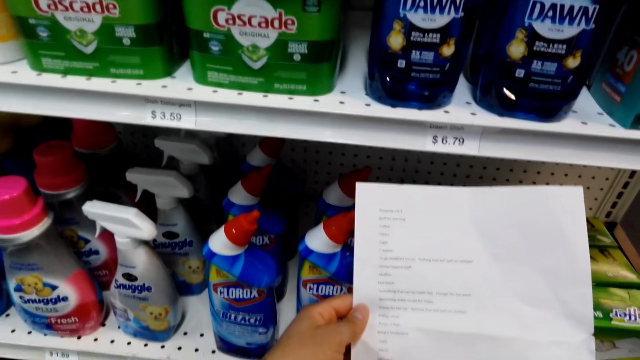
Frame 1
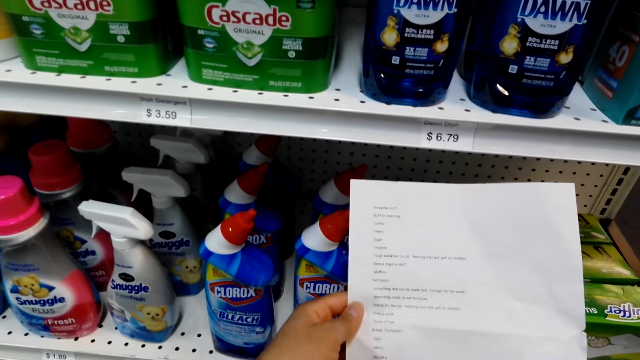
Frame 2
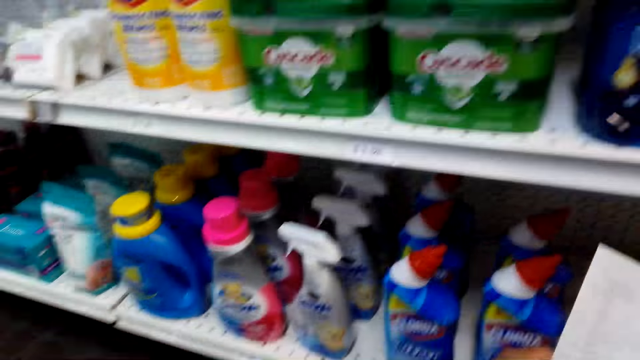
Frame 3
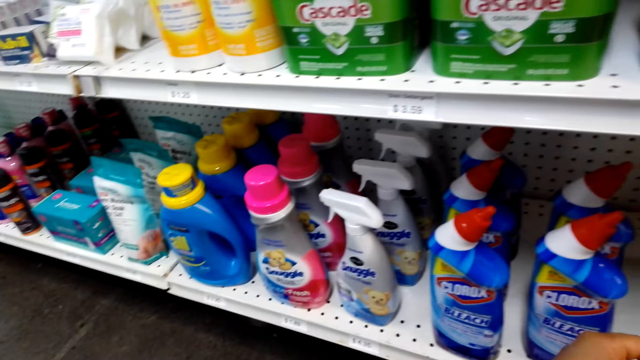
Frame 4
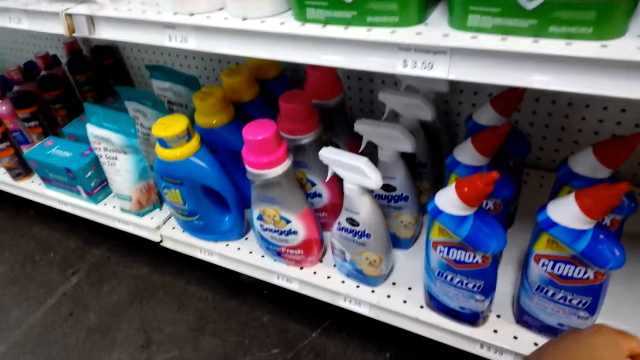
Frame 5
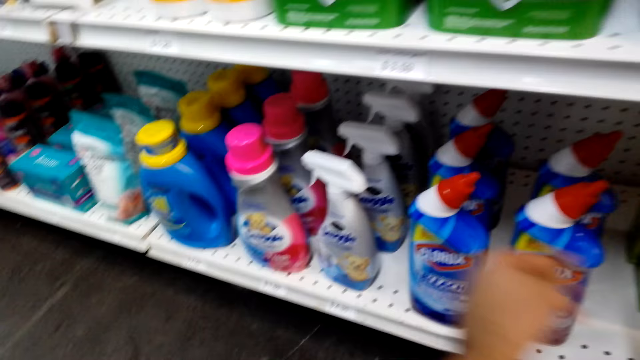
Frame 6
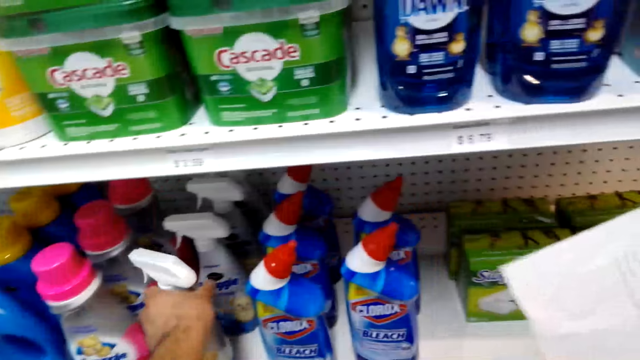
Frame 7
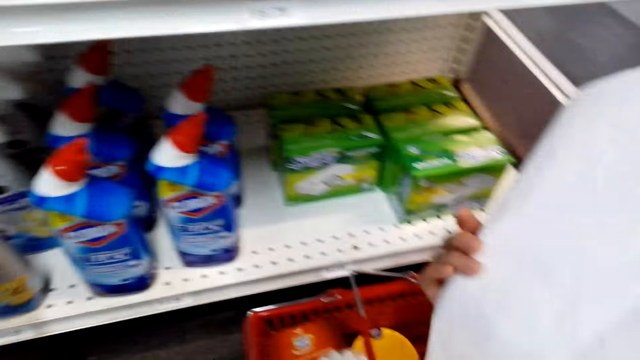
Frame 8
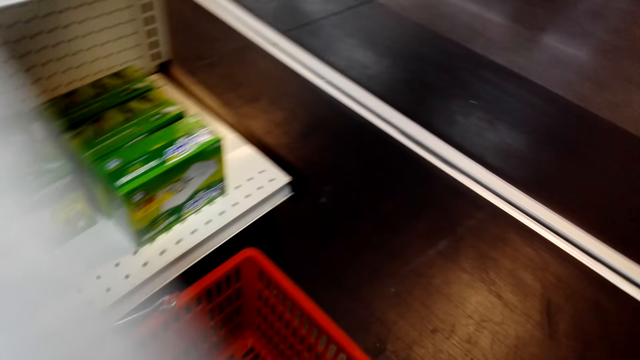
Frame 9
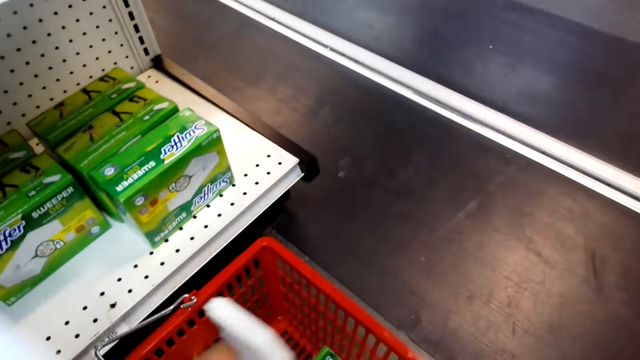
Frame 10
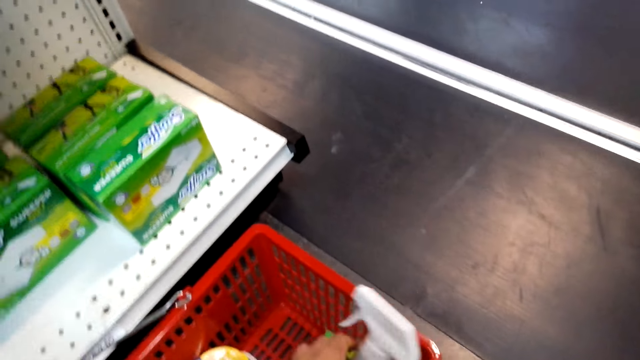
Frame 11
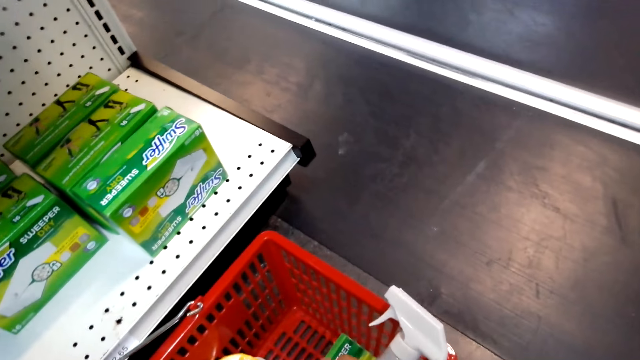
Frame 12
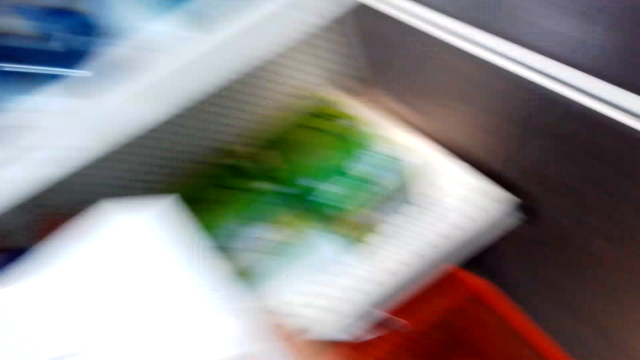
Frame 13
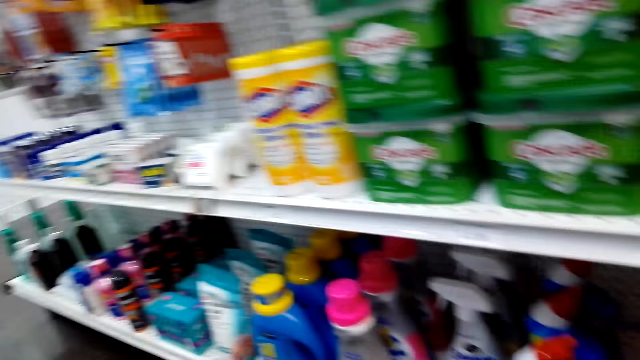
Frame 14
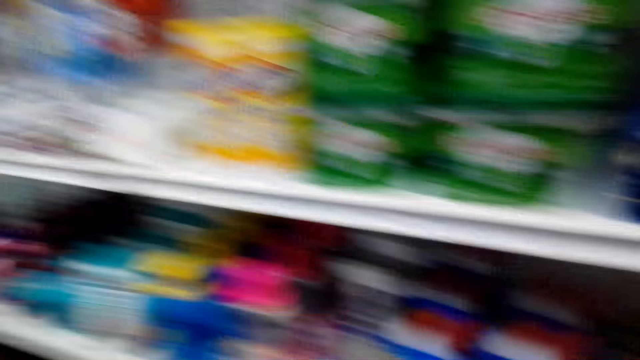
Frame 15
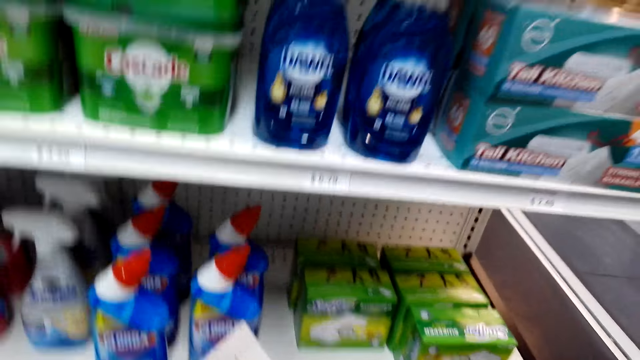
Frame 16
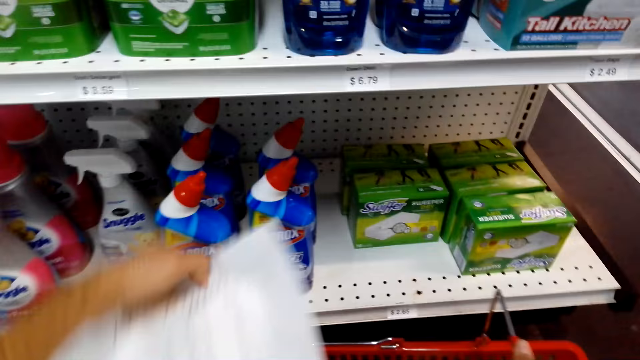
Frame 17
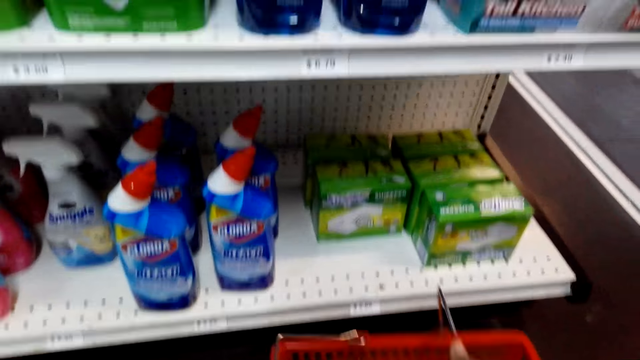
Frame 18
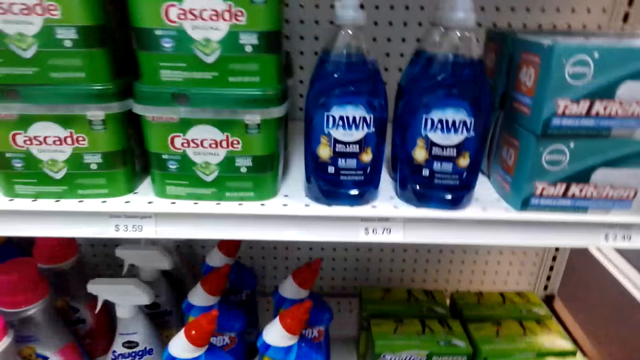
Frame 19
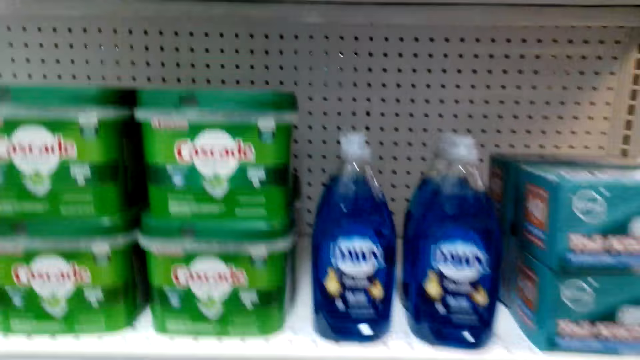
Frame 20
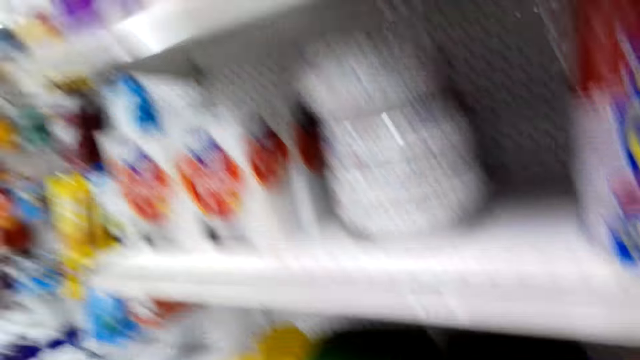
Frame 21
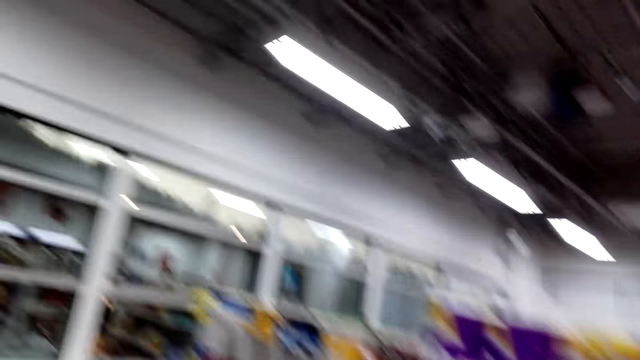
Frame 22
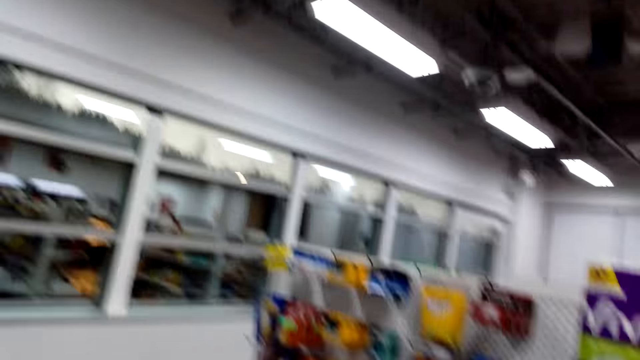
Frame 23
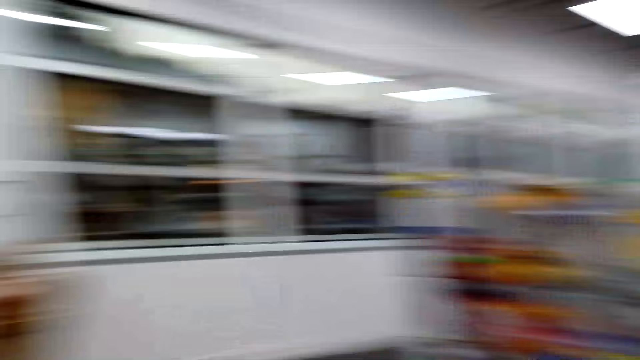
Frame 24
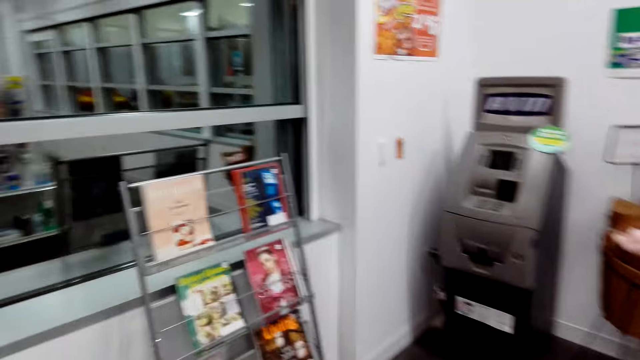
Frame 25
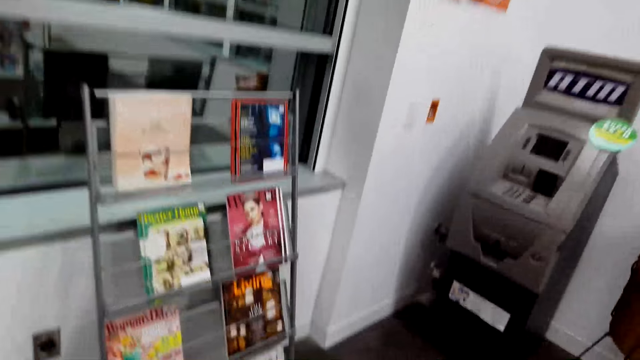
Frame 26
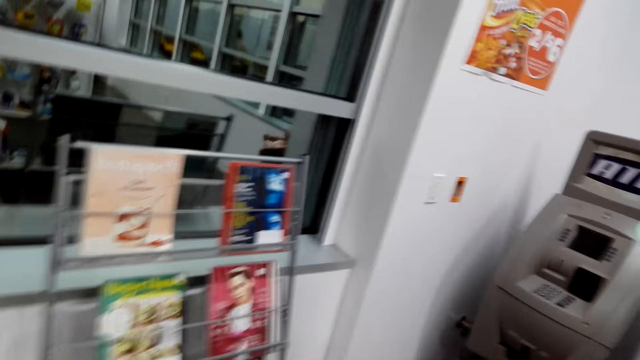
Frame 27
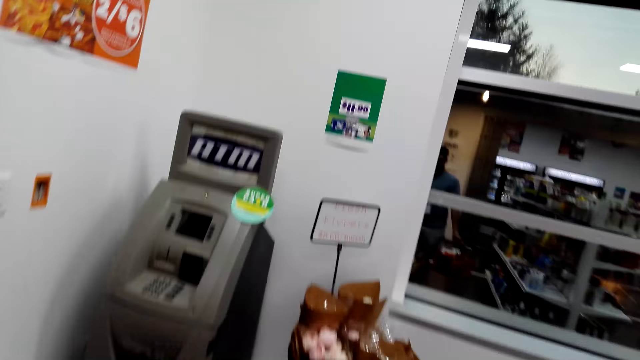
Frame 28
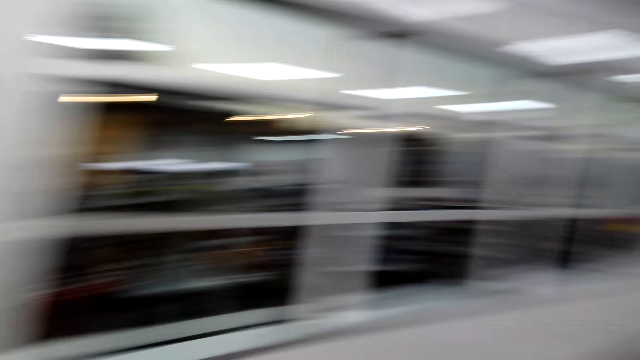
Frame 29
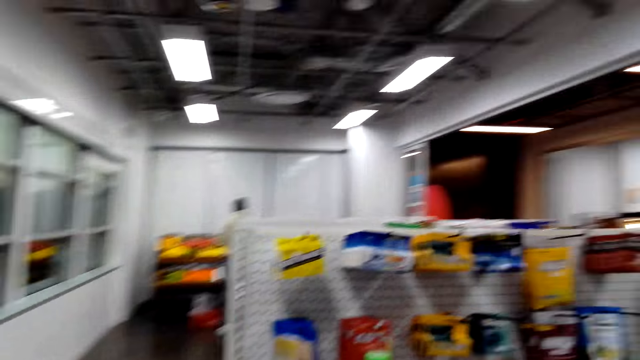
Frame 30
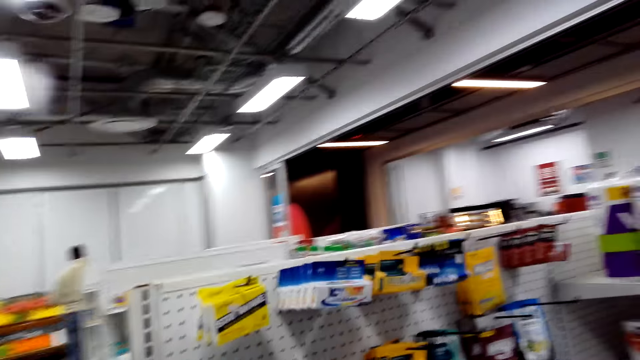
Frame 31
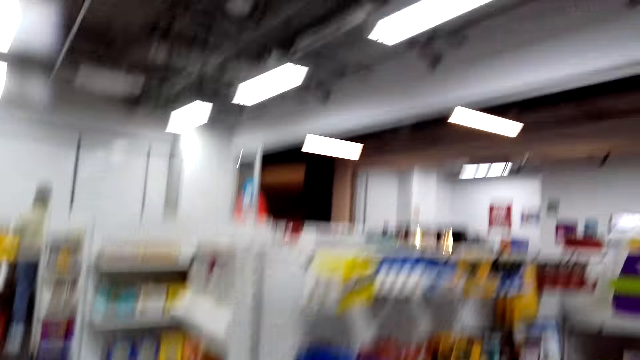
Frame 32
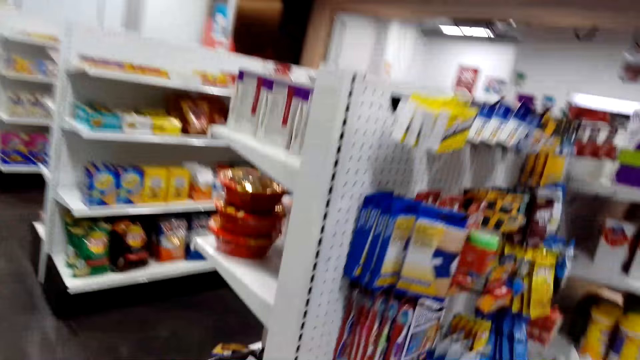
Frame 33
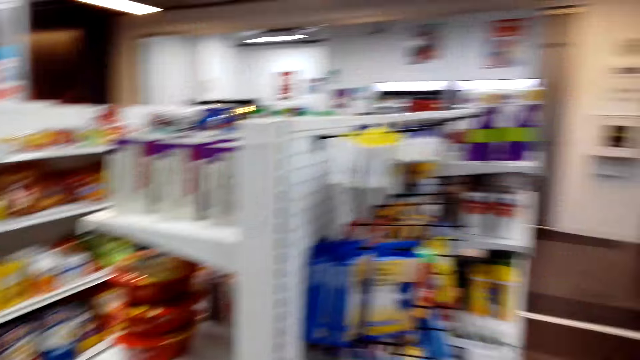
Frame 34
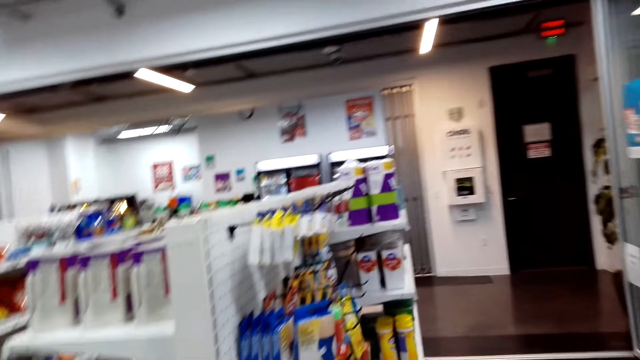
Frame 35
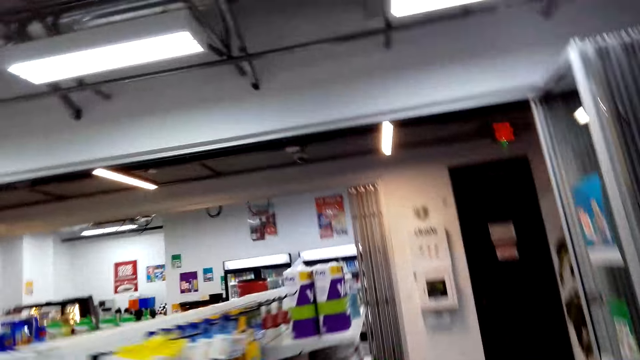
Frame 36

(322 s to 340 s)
The camera wearer holds a bottle of Clorox. They put a detergent in a shopping bucket. They look around. They hold the shopping list. They walk along the supermarket. They look around.

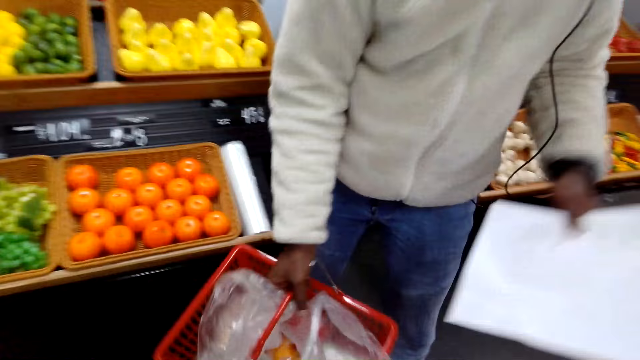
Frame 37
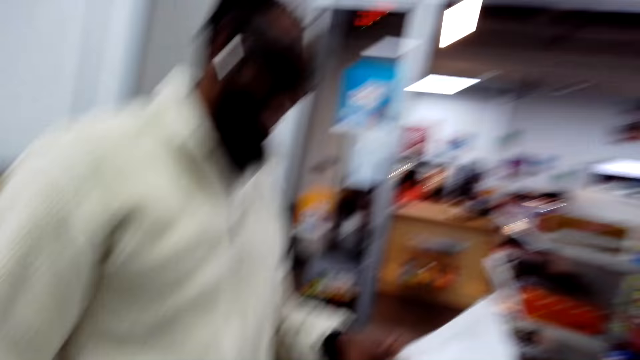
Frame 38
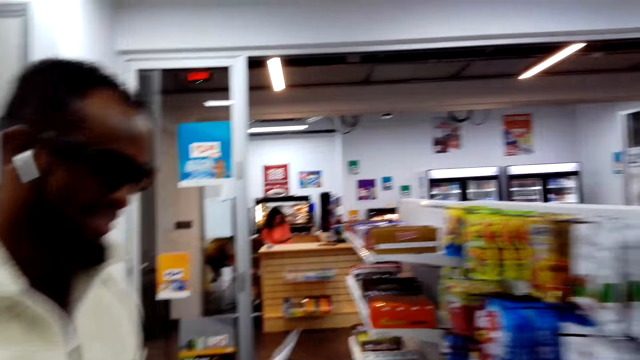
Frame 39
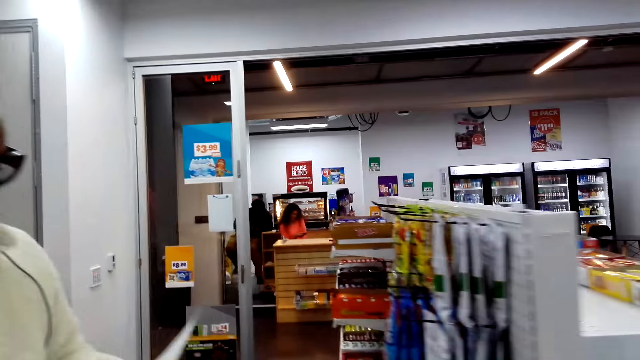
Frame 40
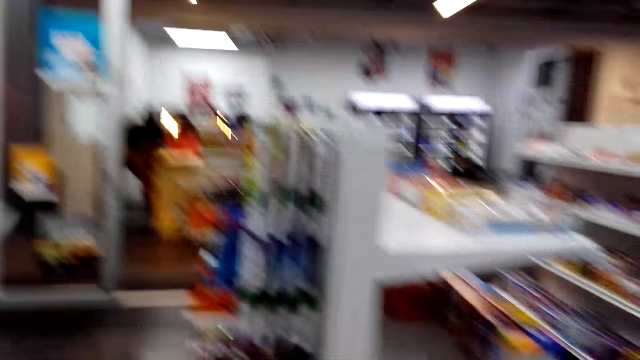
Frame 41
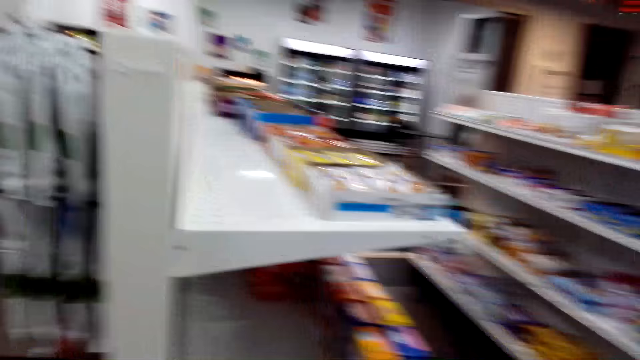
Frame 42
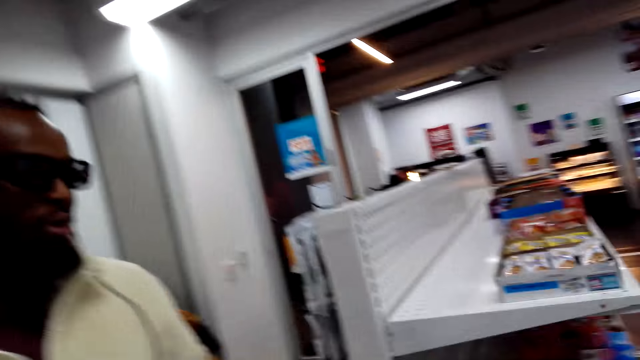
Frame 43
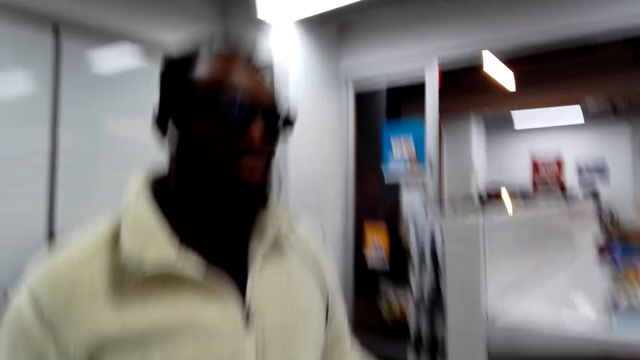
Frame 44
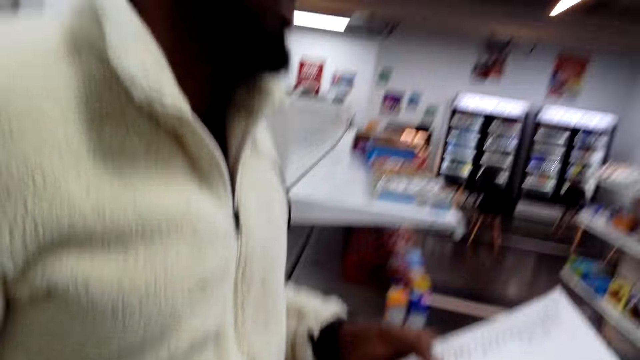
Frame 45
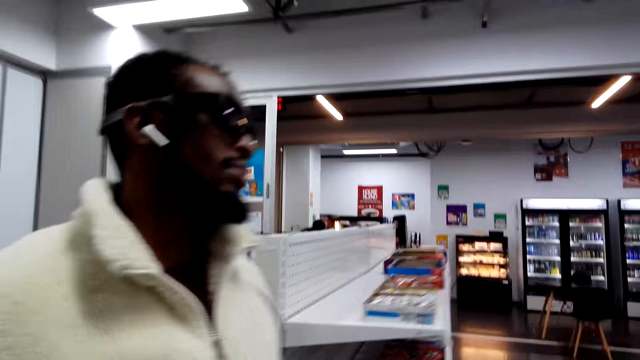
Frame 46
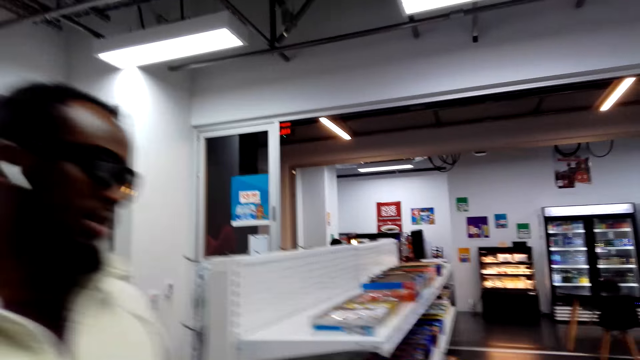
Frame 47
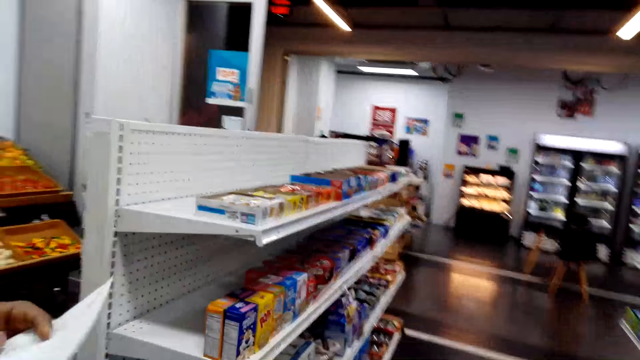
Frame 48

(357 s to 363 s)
A man holds a shopping list. The camera wearer walks with the man. They walk with the shopping list.
